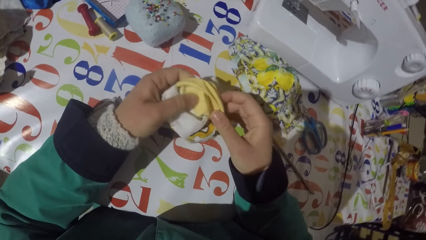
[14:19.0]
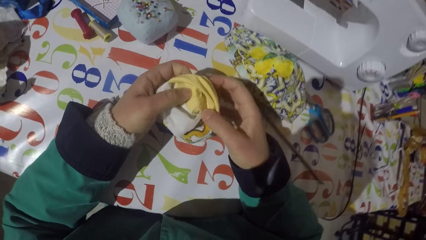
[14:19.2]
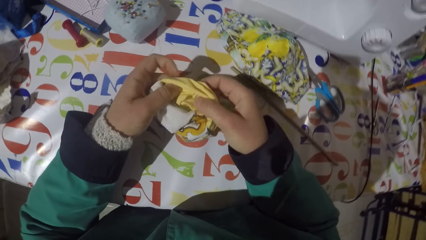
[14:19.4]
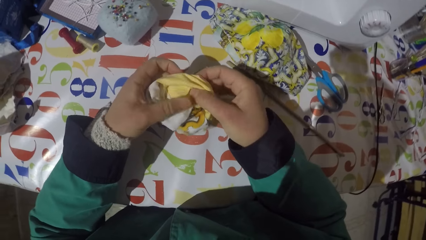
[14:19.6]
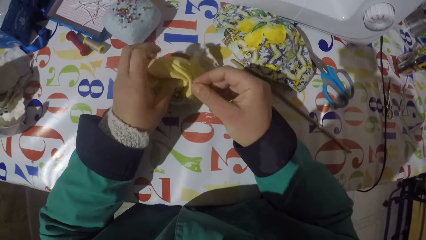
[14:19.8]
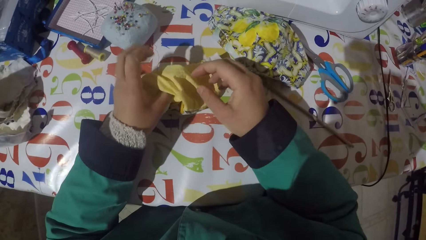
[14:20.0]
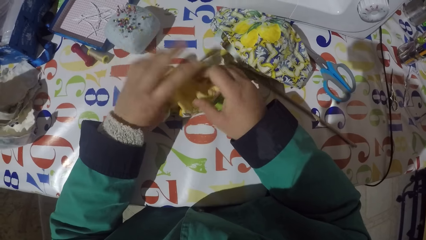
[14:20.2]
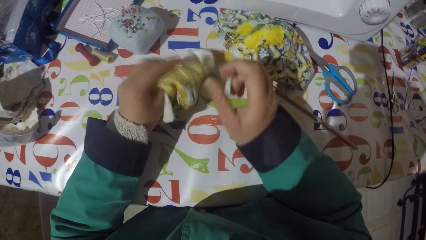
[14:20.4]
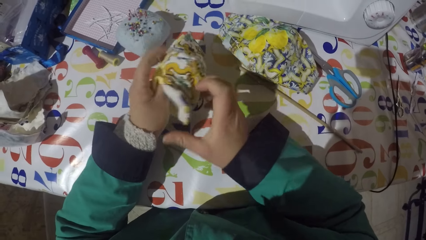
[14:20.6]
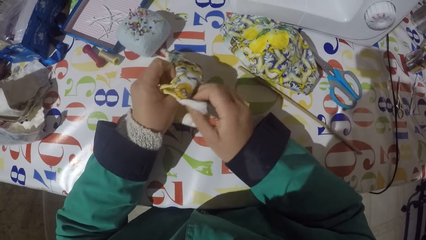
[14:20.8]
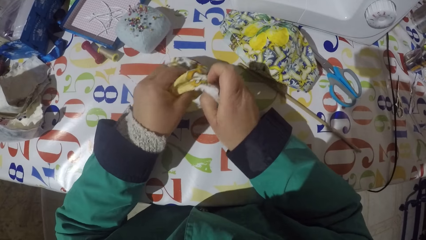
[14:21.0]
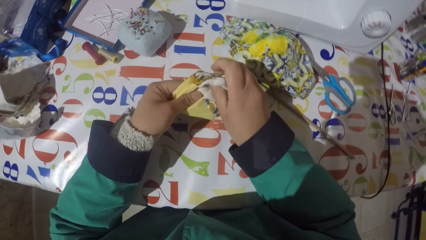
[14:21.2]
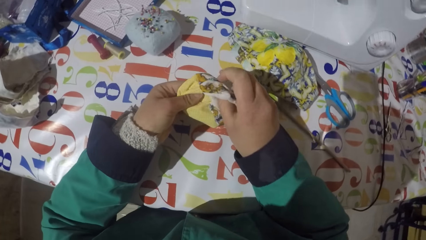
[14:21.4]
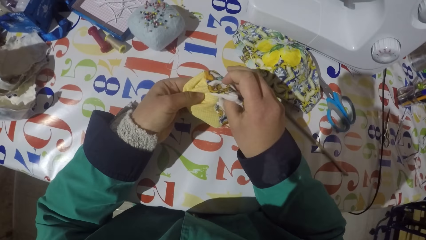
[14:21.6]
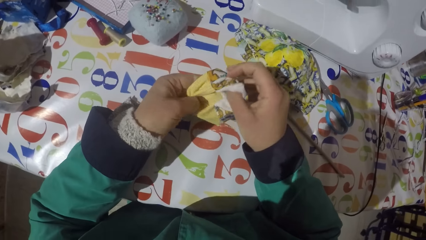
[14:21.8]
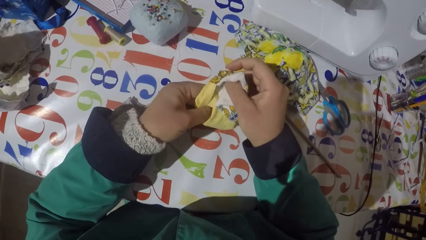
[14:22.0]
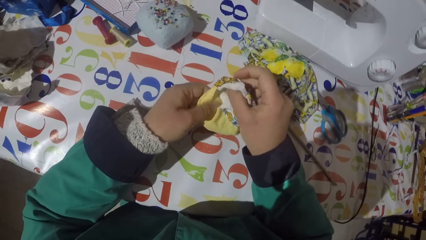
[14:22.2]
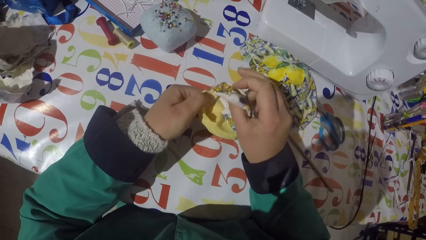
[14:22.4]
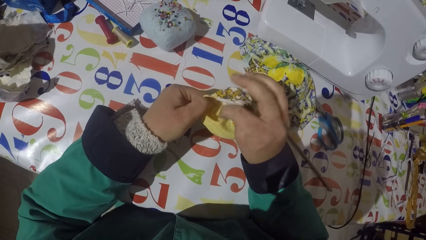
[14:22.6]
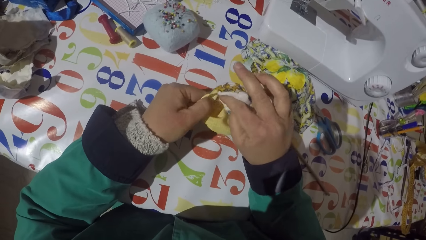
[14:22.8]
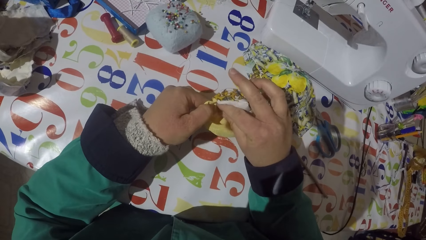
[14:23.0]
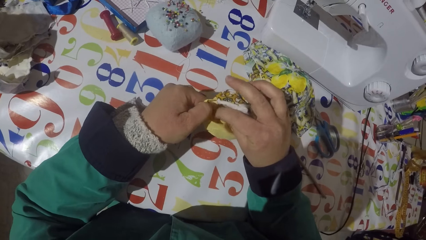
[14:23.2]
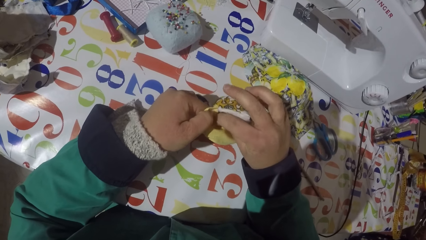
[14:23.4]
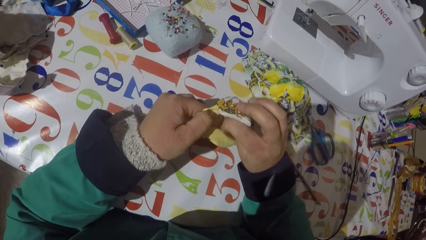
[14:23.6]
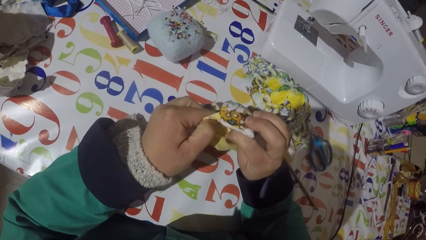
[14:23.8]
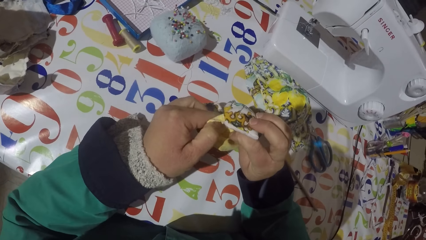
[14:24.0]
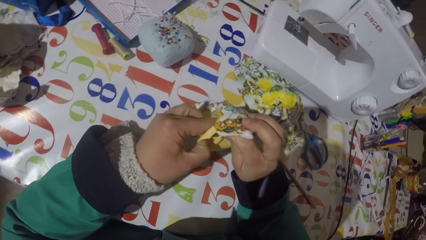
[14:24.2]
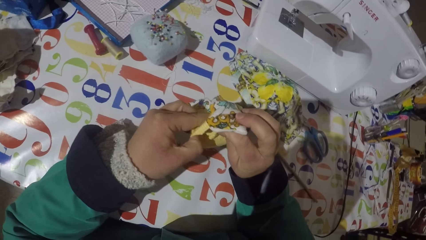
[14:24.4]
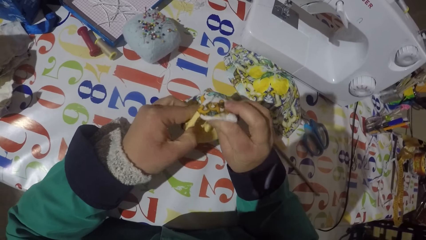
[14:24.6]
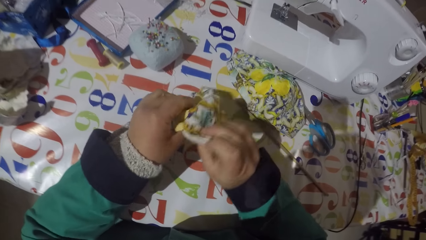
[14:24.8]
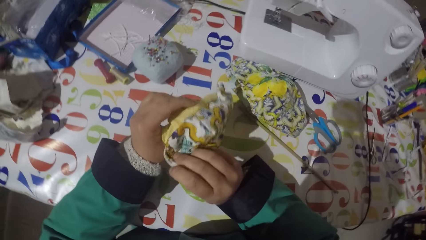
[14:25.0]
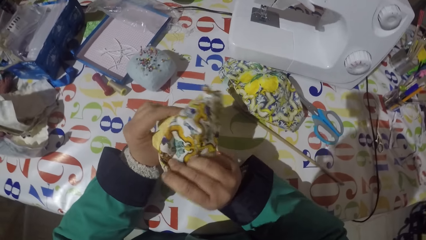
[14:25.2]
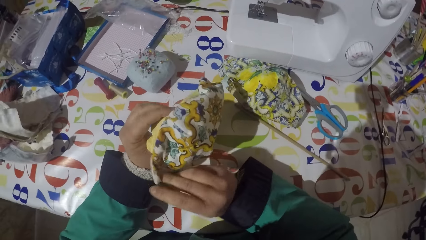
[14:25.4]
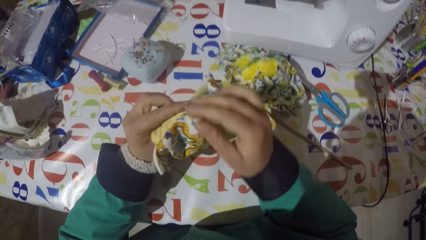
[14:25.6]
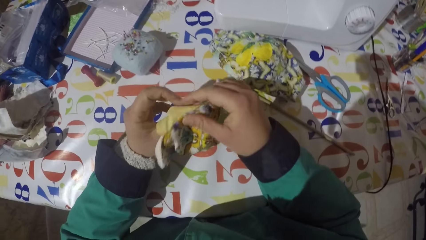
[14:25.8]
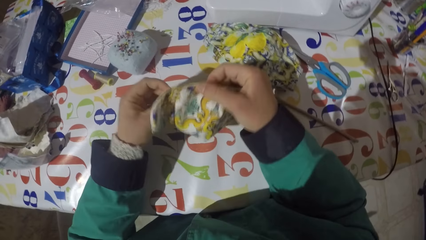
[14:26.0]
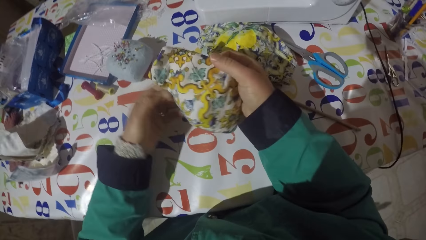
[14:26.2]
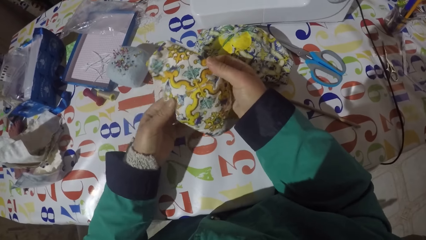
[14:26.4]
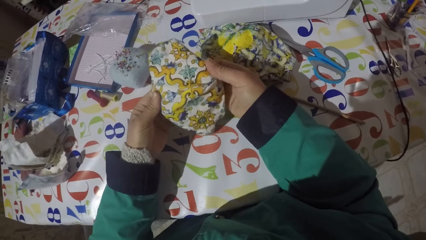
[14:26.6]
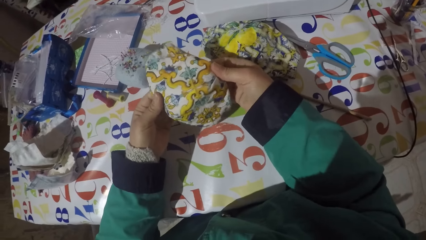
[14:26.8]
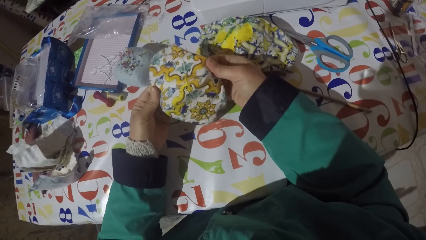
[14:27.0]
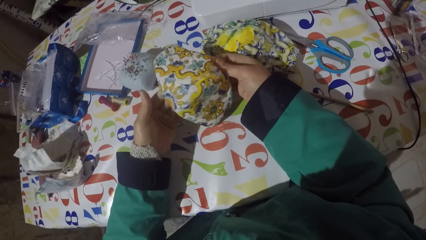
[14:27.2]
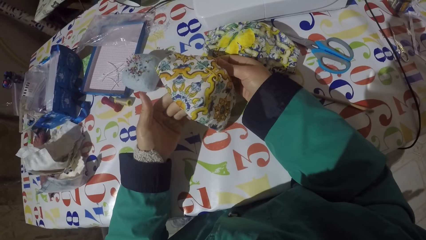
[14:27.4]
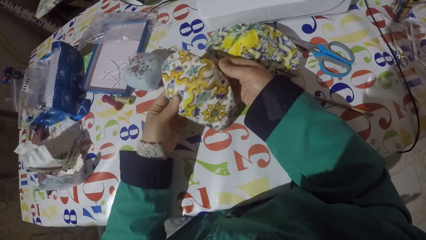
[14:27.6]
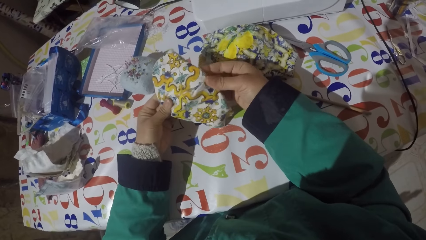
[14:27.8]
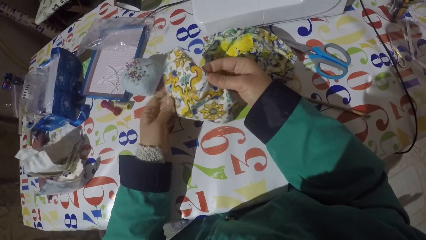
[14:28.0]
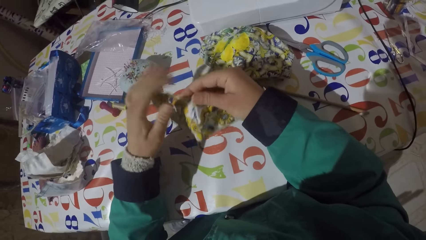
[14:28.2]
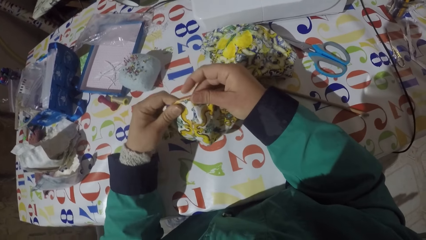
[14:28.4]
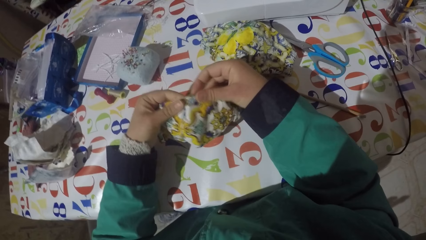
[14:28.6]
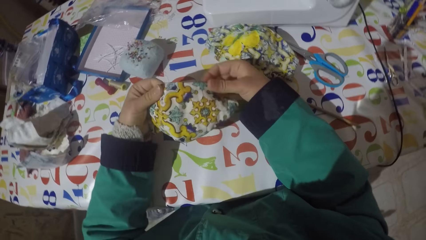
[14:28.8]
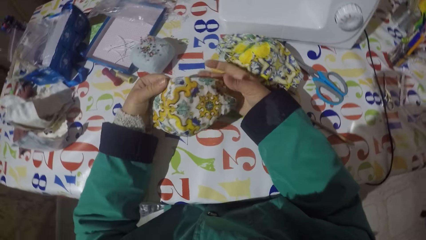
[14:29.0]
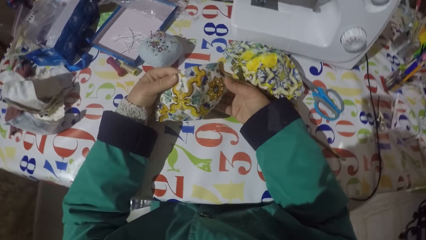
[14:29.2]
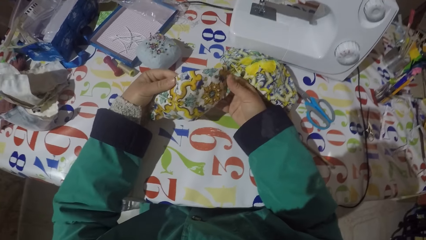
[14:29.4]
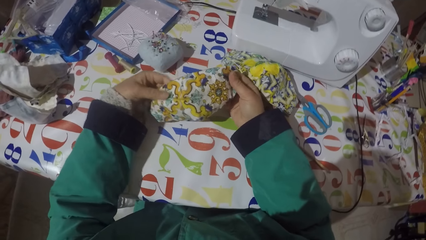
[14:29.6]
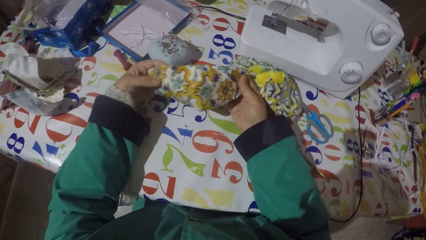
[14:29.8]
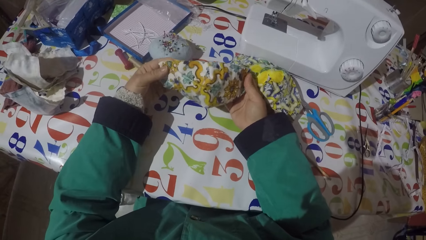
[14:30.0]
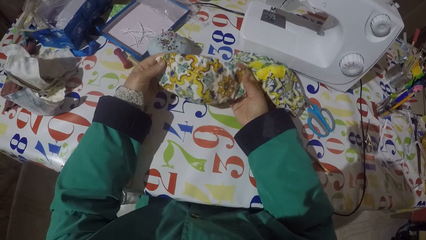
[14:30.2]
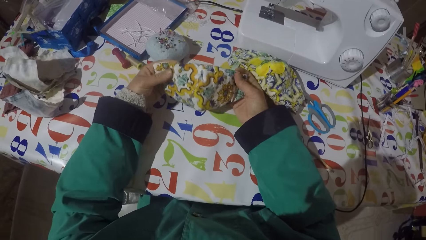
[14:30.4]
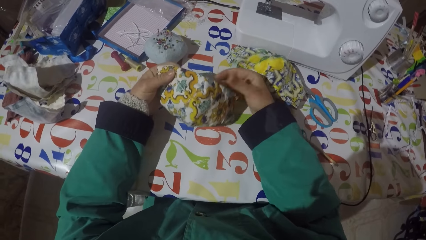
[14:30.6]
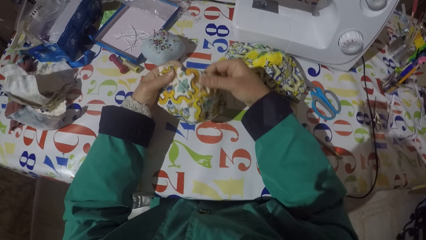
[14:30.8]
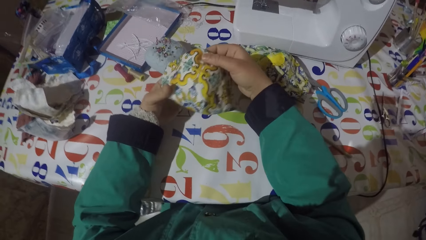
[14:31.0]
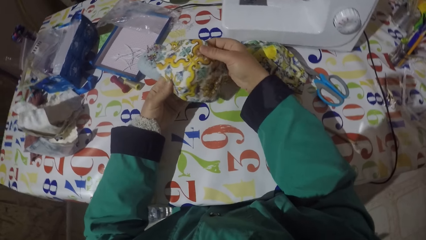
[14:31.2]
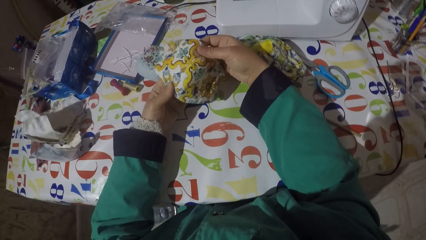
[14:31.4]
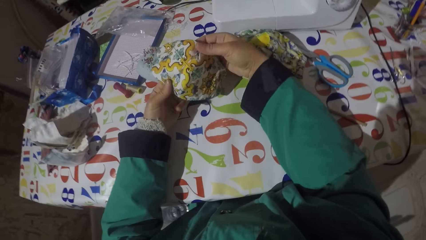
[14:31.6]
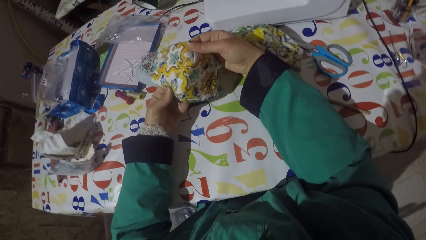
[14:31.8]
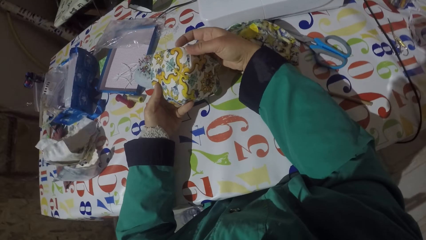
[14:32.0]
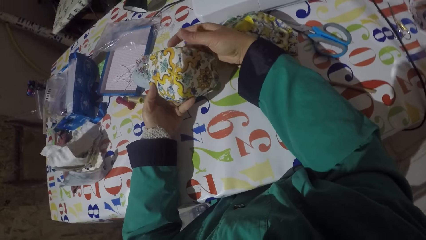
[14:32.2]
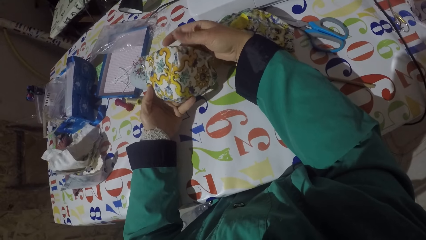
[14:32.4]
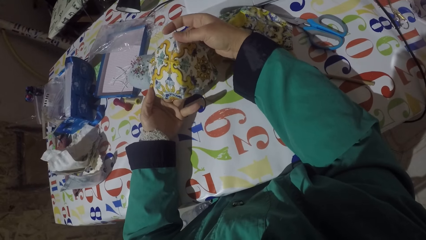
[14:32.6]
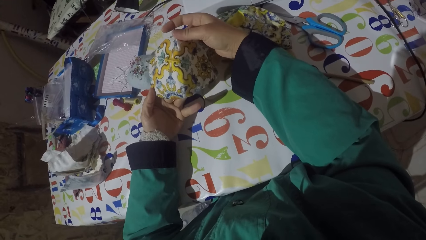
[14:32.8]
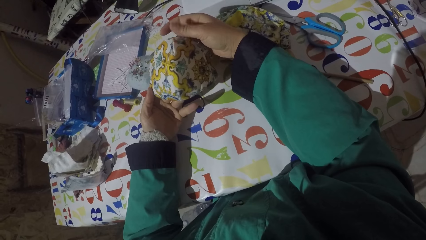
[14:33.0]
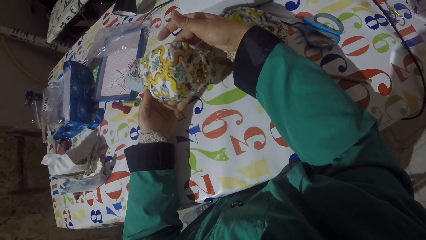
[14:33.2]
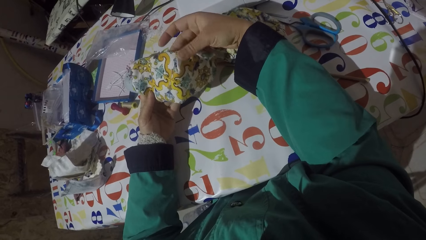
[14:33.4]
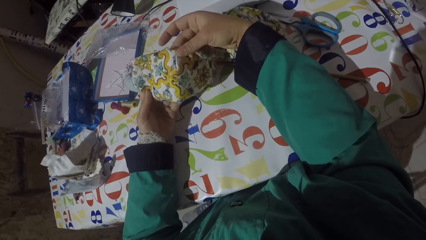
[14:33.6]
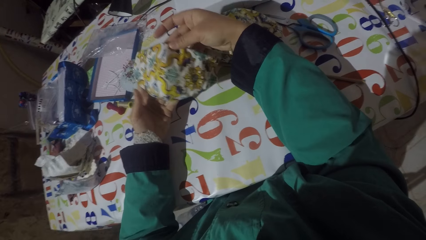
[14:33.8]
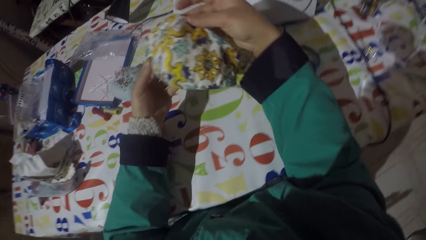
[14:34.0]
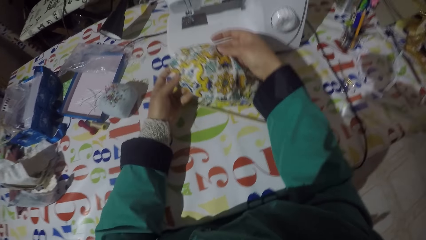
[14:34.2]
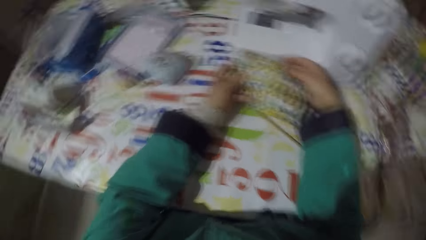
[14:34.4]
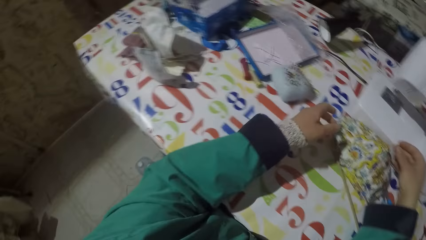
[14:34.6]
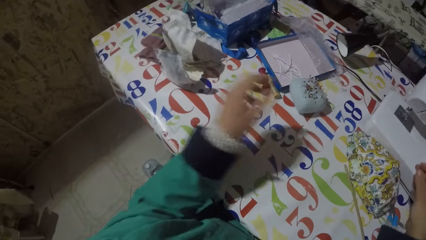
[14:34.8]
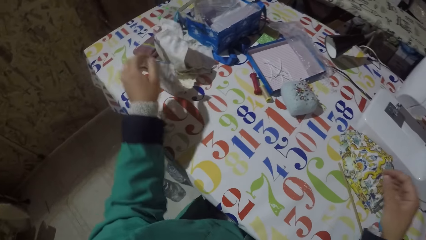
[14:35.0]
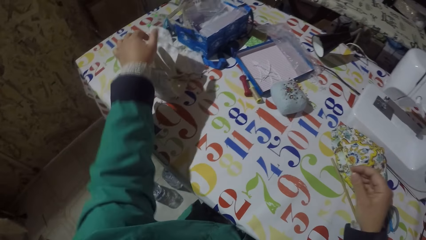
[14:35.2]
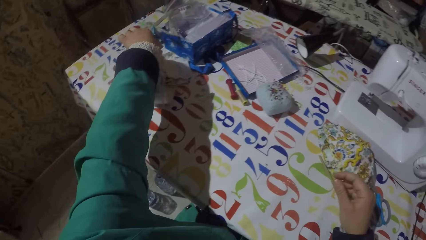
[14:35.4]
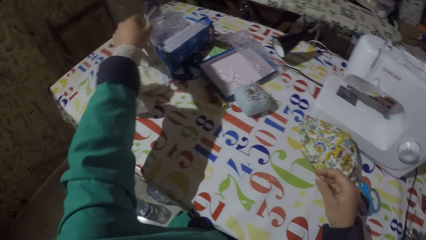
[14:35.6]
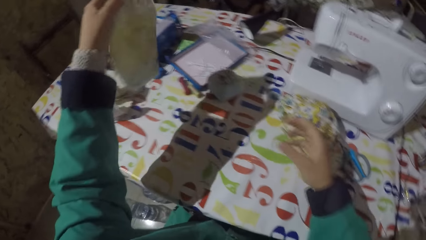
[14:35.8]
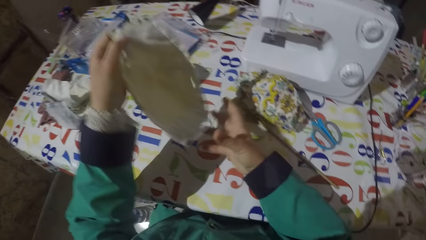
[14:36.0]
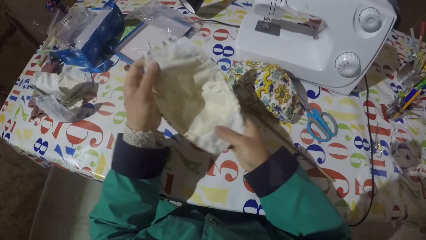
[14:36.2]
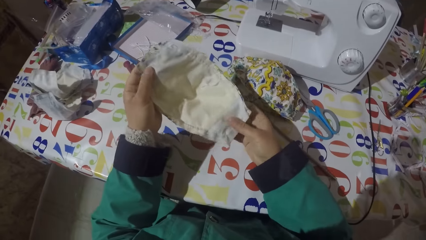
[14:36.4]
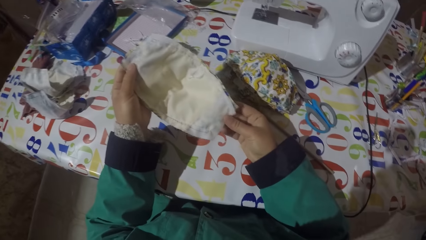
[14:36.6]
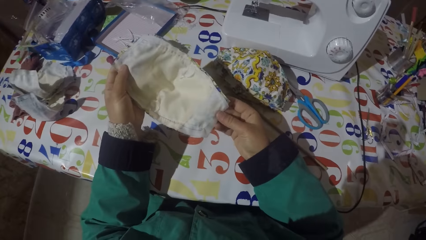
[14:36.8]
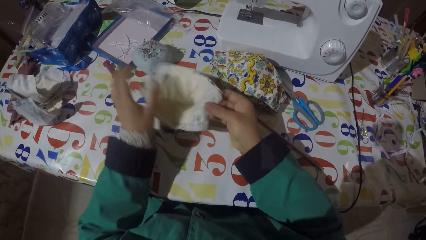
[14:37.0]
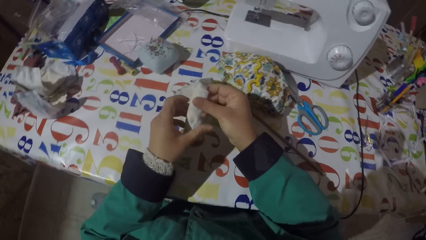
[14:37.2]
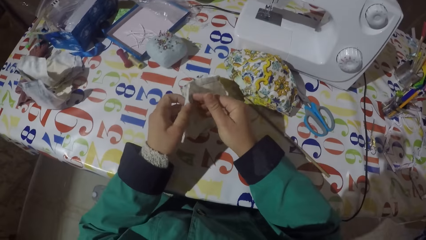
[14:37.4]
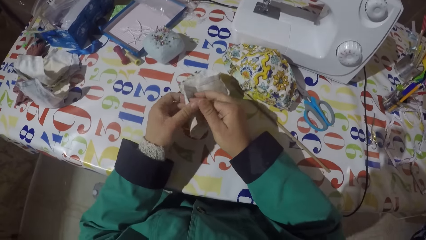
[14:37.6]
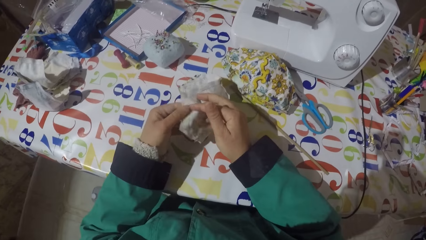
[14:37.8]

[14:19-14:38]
The camera wearer turns the face mask or piece of garment. They pull the face mask inside out. They stretch the piece of garment and turn the face mask. They look at the face mask. They put the face mask on the table. They pick at the face mask. They pick up the piece of garment from the table.
